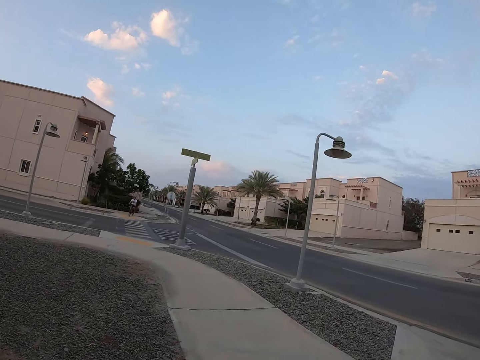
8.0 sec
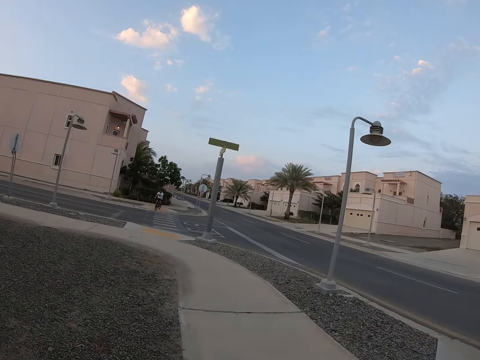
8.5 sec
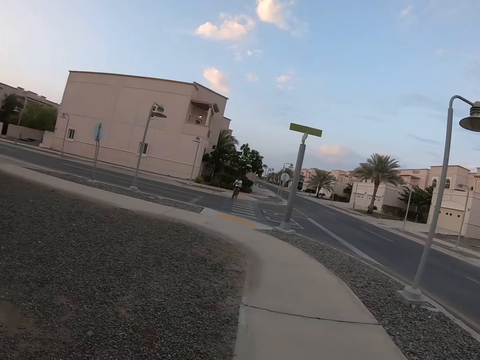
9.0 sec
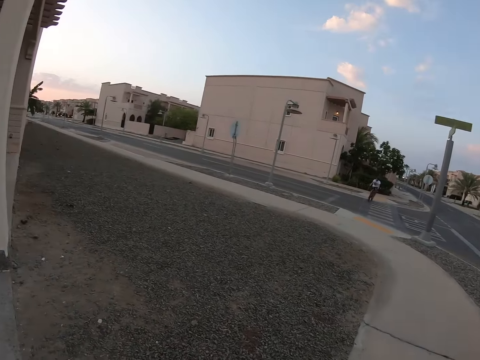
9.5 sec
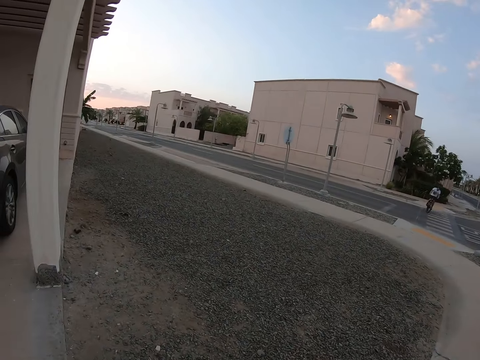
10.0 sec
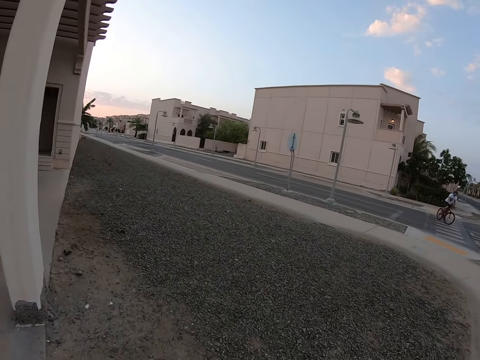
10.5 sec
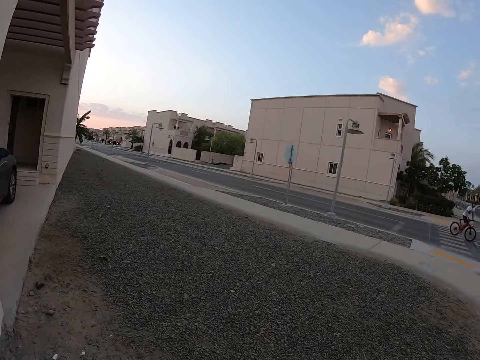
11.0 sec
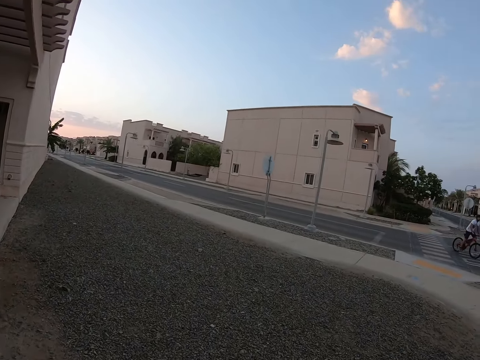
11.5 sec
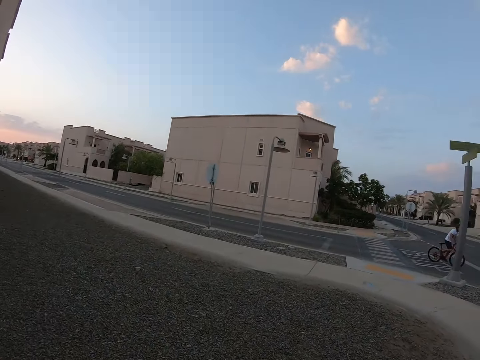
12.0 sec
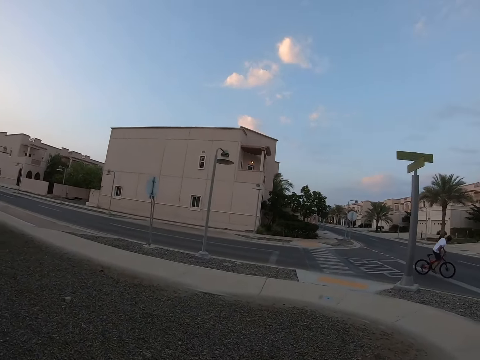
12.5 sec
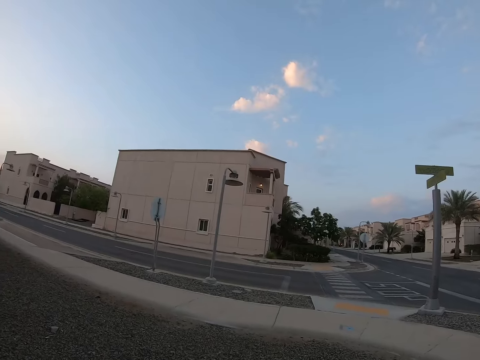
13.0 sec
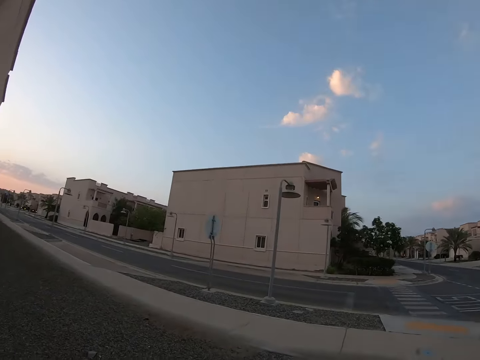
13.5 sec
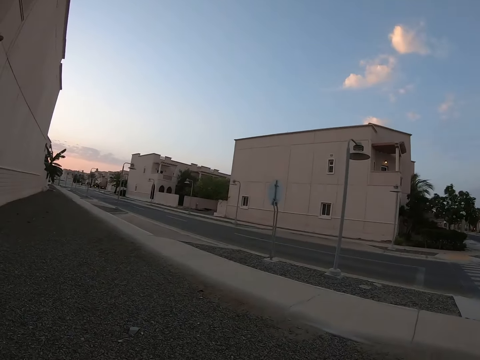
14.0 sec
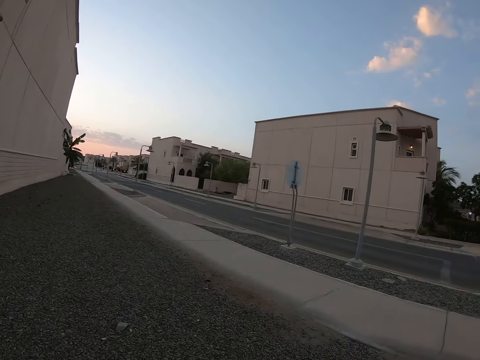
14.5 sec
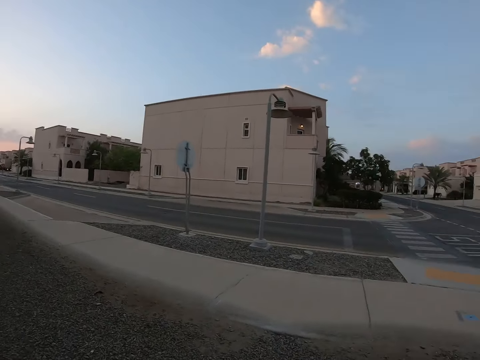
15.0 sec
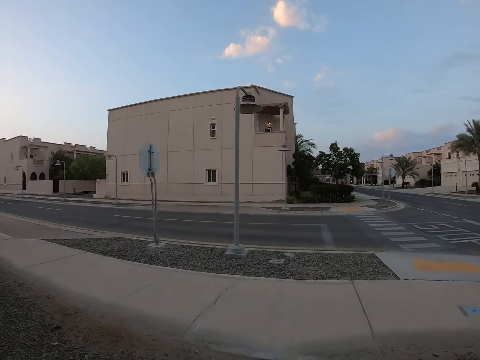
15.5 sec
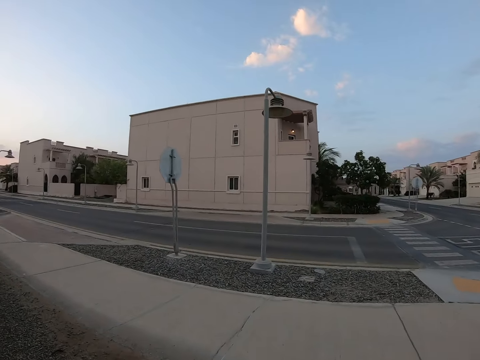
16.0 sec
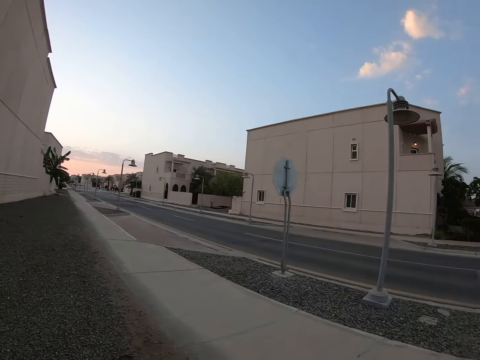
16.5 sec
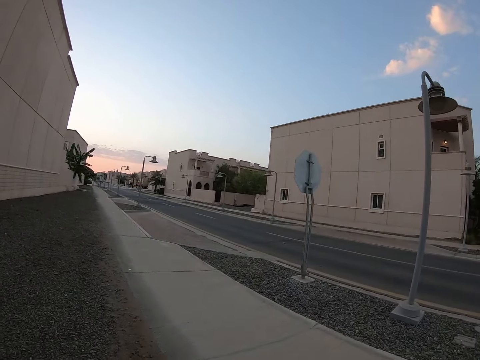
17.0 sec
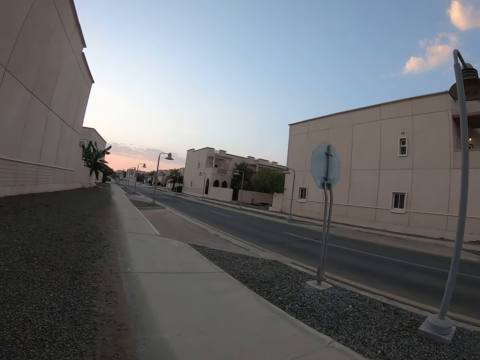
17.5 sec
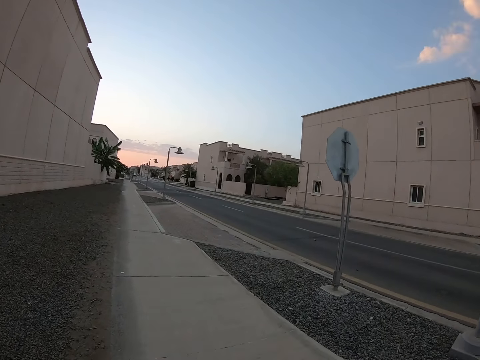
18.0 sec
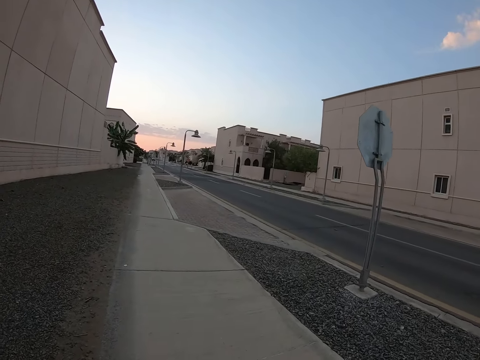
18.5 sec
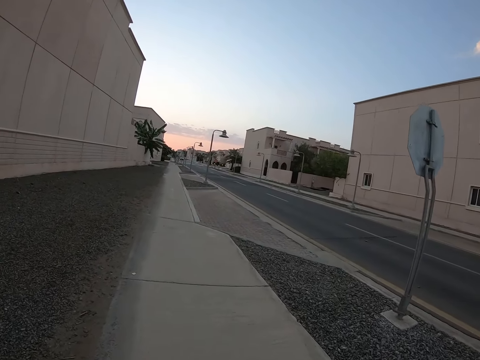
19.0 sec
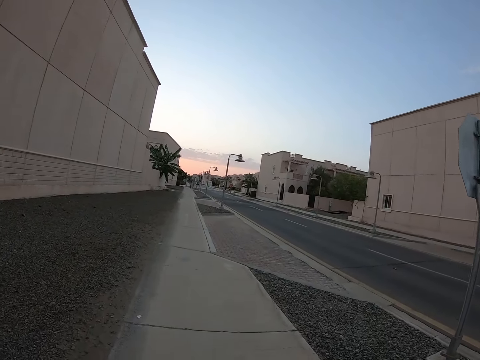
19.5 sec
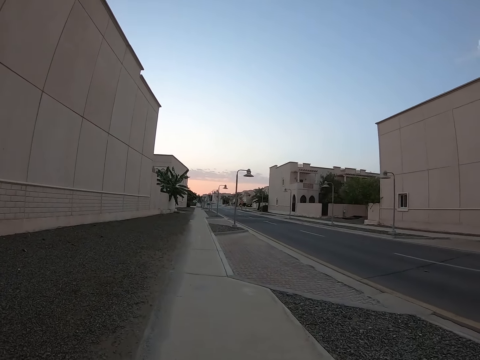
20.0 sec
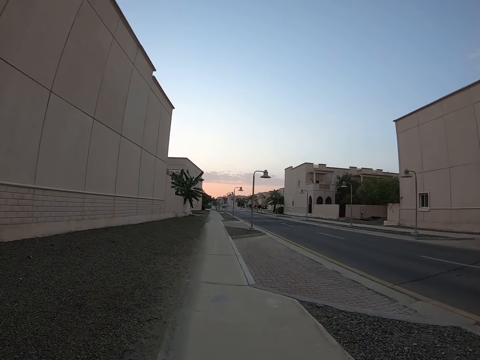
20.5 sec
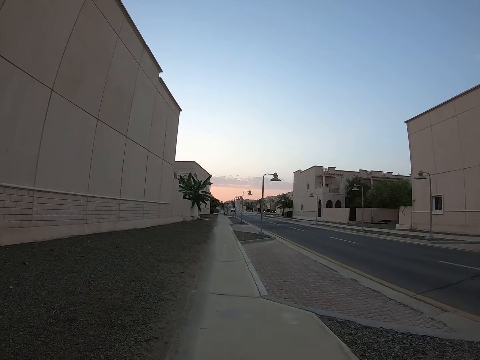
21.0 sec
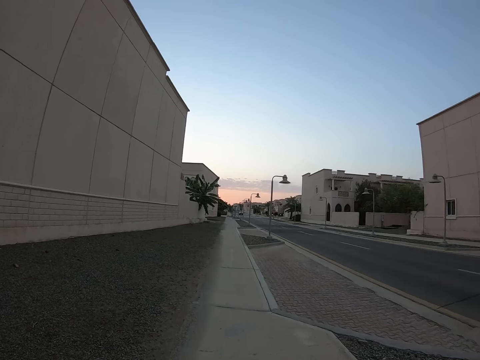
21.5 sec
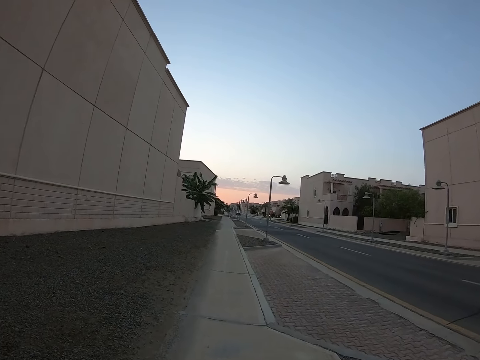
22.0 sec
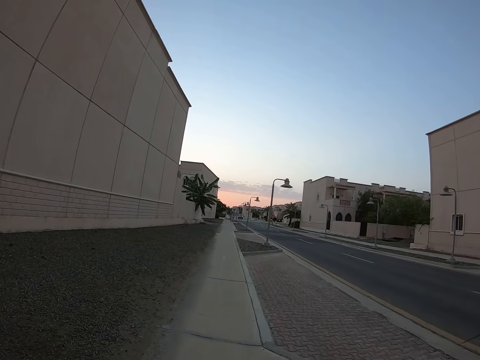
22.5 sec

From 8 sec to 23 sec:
The camera wearer looks around the road. They walk around the road. They look around the road. They walk around the road.

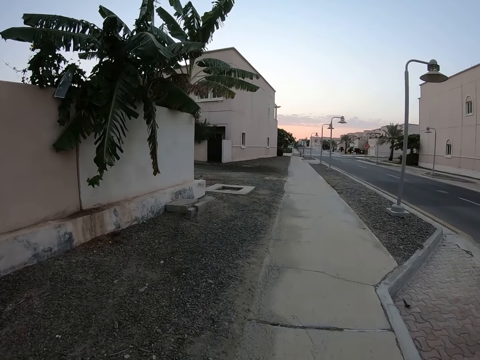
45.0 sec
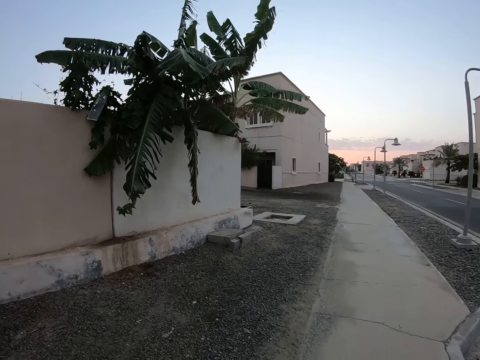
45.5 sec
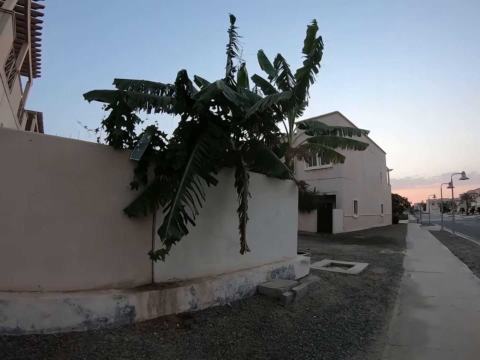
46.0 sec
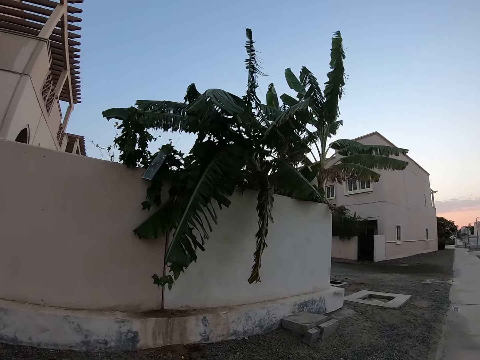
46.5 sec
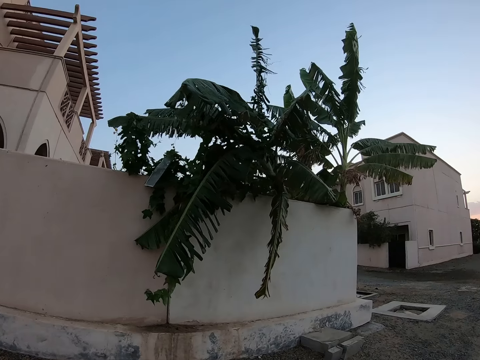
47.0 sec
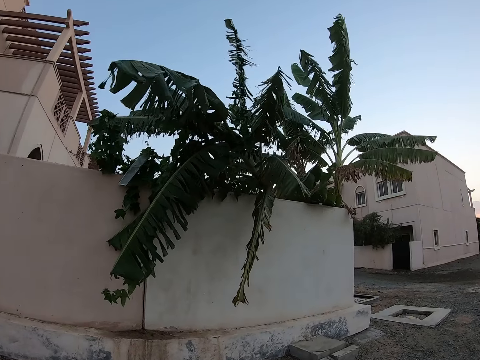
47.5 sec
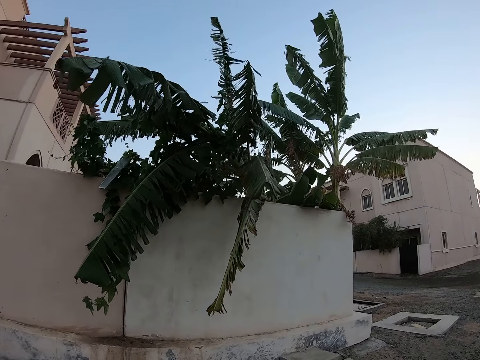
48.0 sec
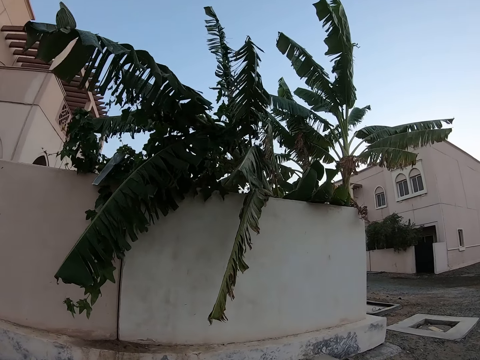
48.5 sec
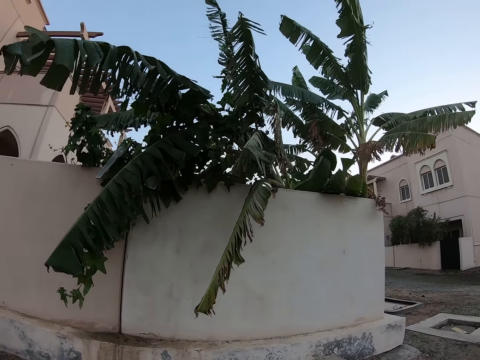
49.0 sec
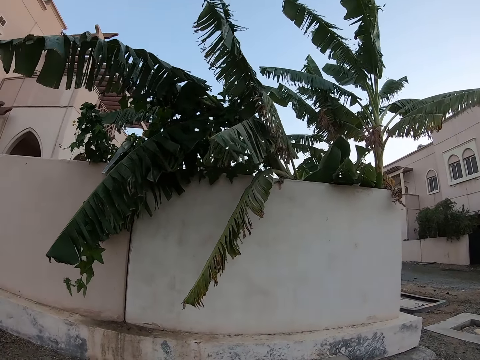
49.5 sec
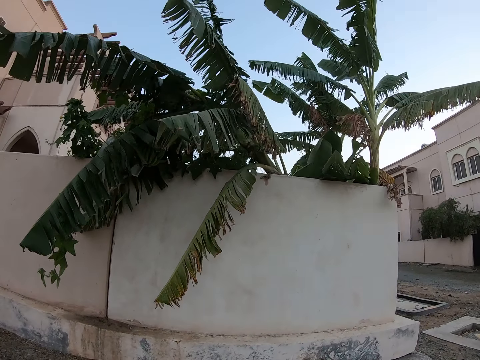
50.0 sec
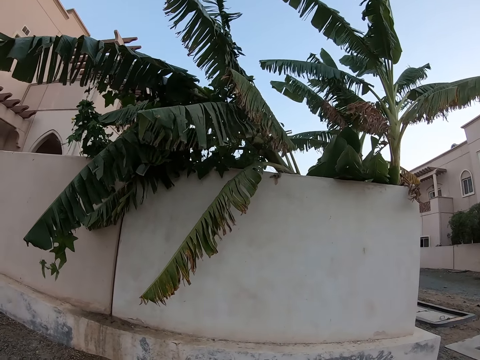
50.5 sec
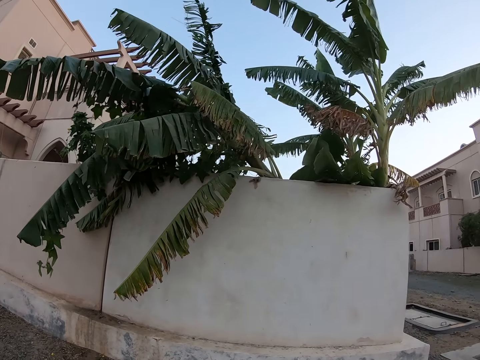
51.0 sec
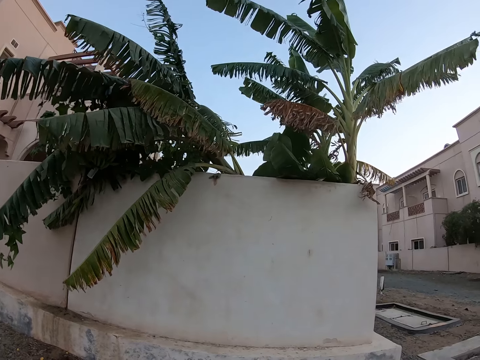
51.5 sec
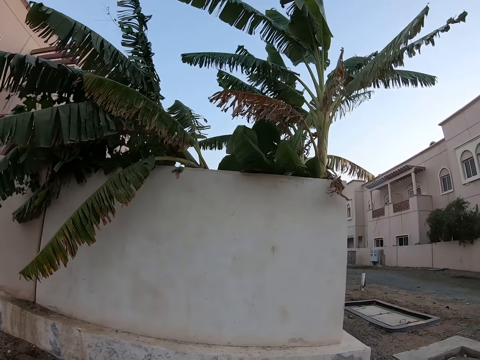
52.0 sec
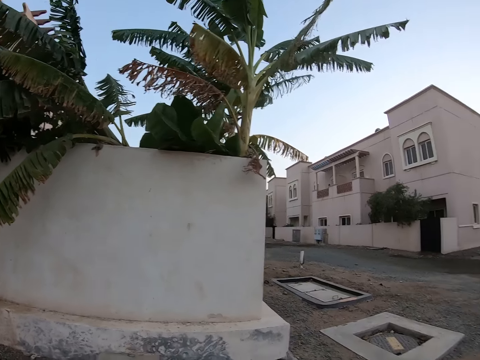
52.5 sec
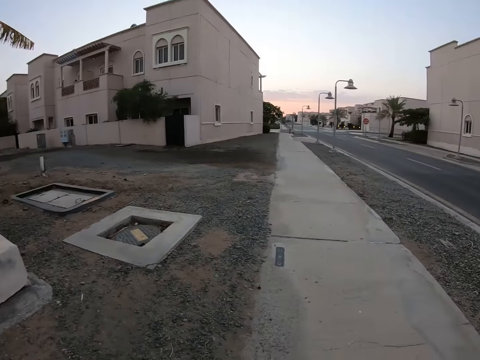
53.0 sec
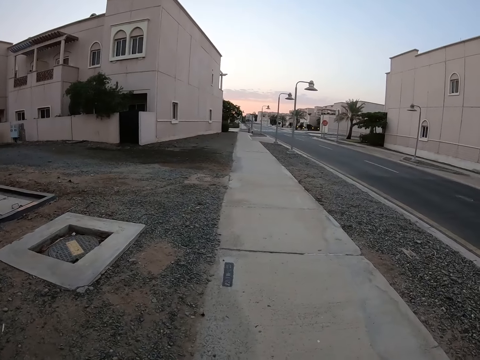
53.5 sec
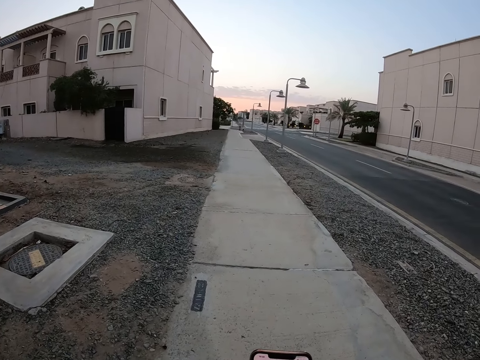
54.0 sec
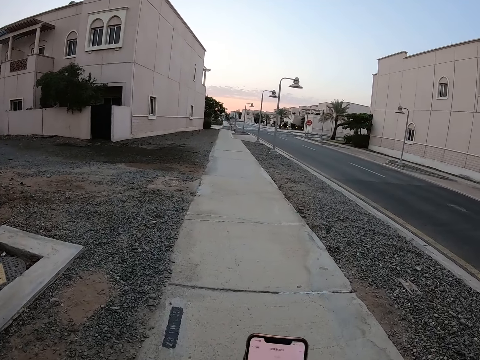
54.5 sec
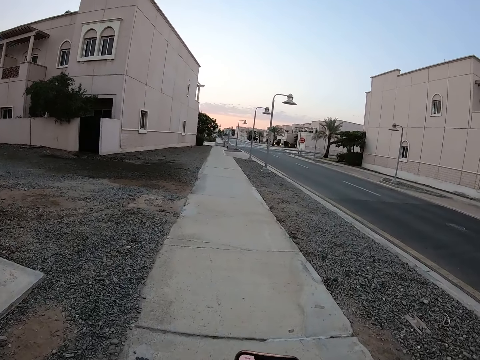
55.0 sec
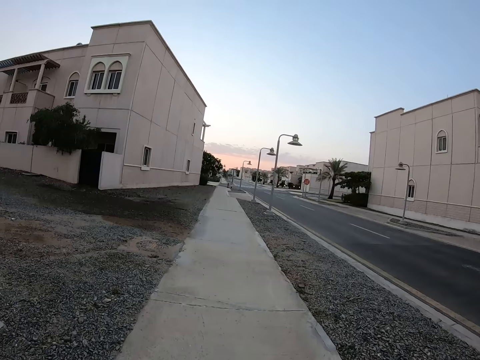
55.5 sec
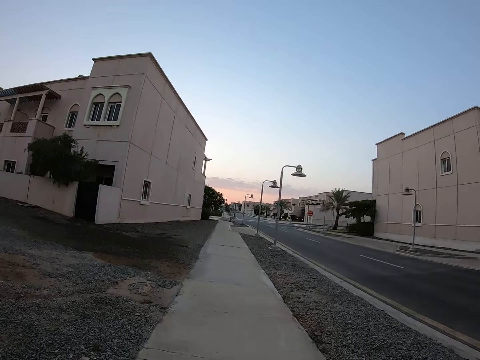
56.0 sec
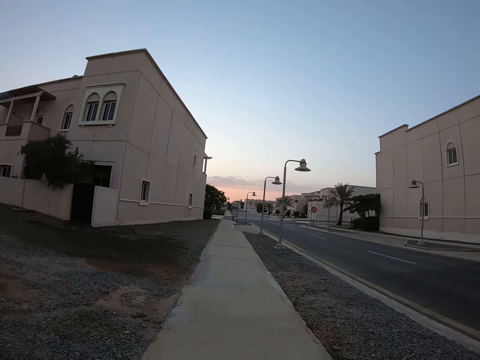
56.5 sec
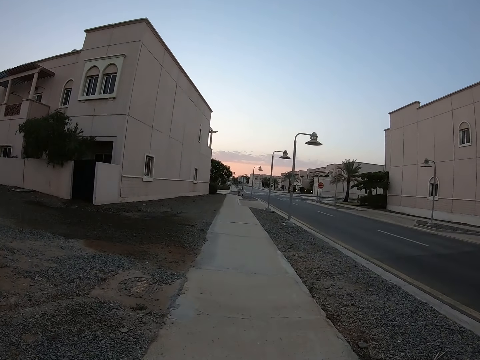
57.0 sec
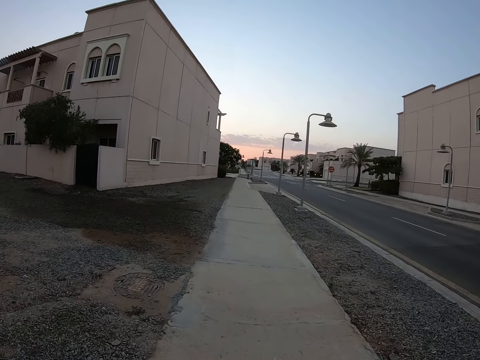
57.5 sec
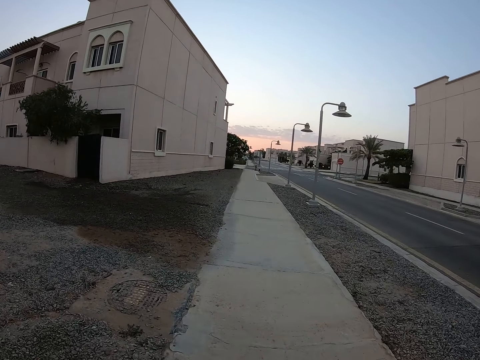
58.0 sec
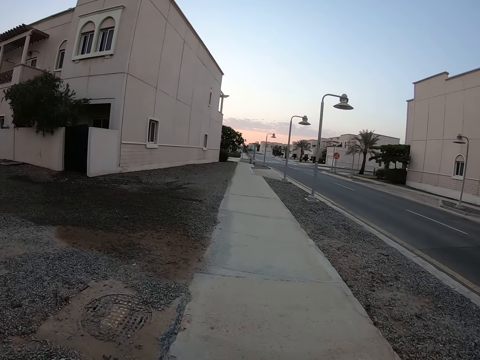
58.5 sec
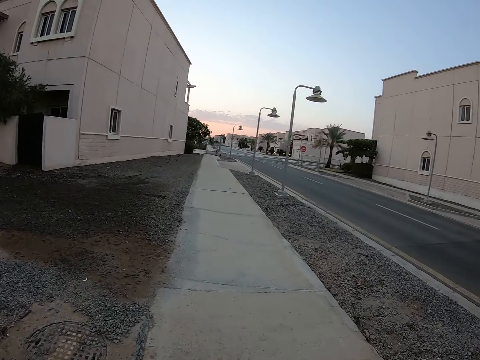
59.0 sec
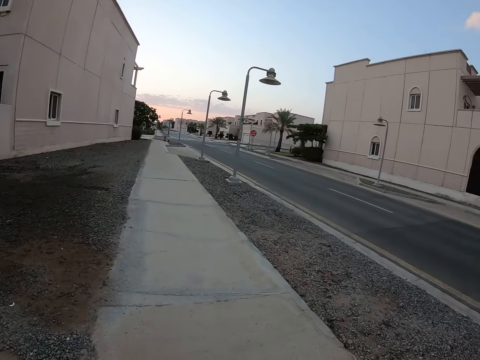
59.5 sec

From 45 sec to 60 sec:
The camera wearer looks around the road. They walk around the road. They scroll the phone.
